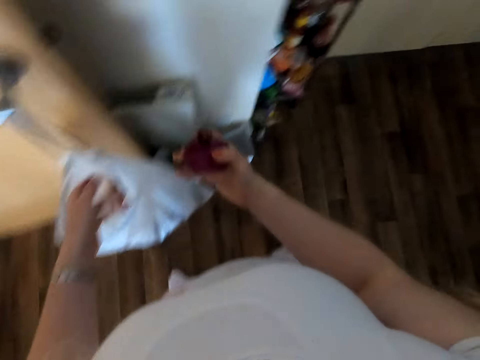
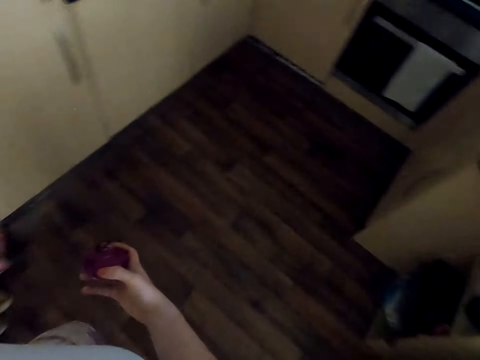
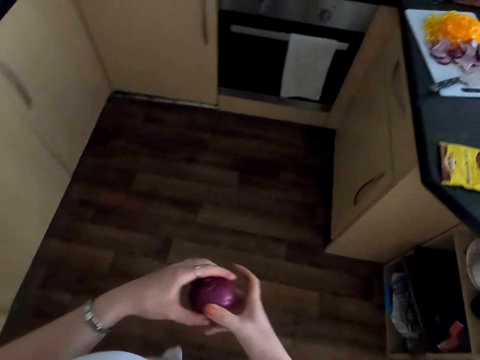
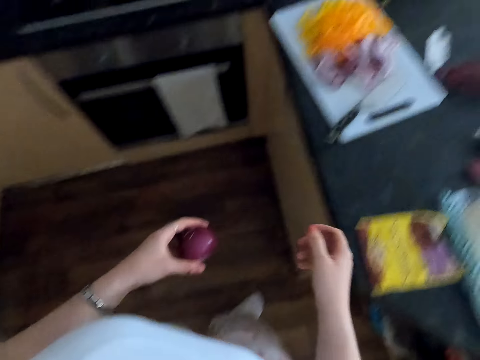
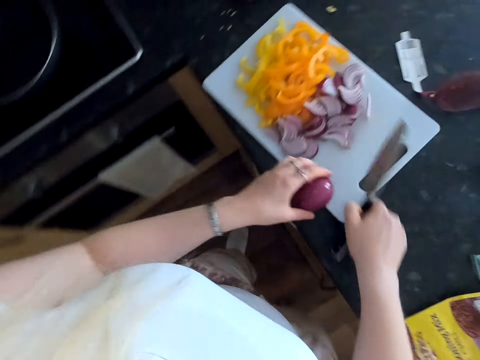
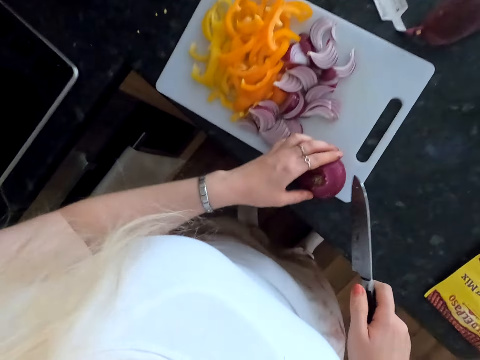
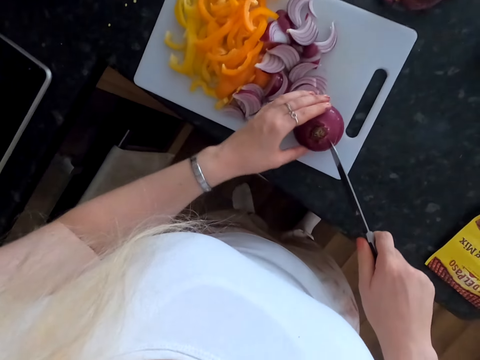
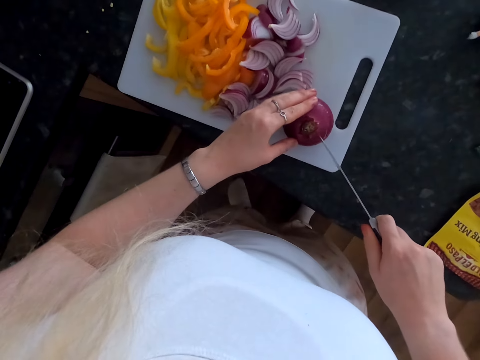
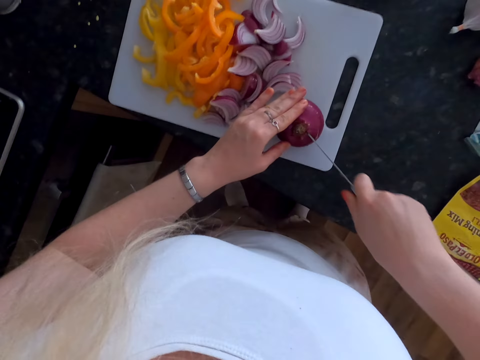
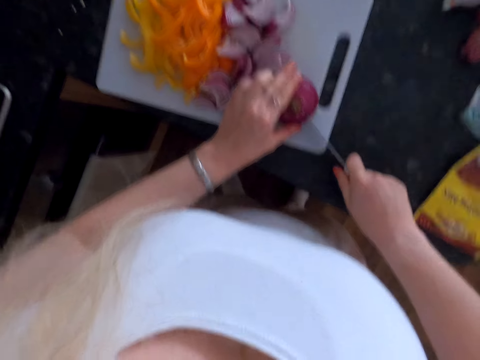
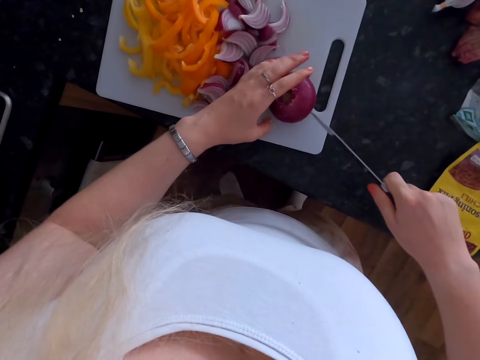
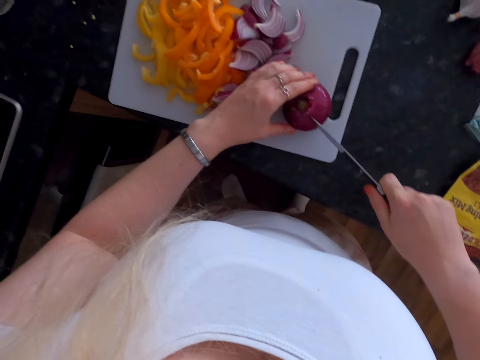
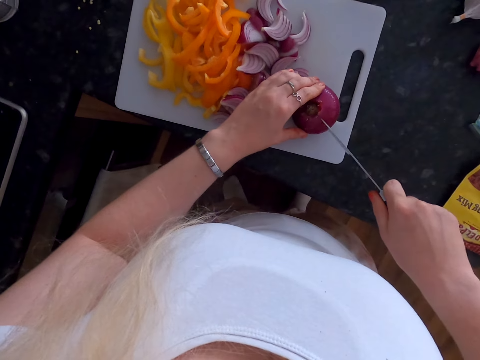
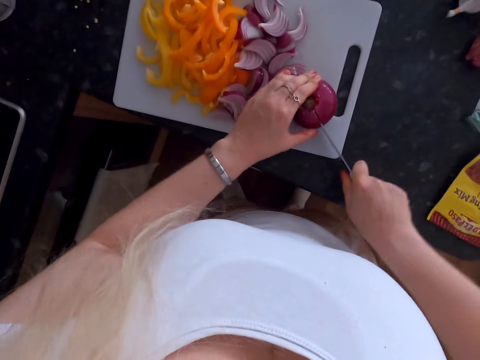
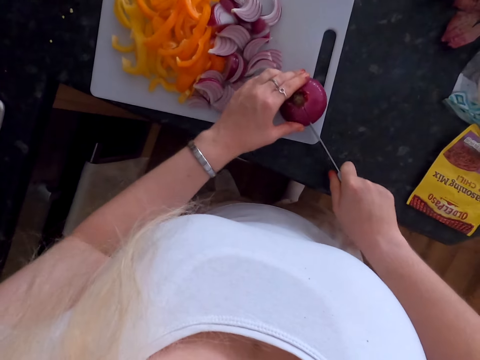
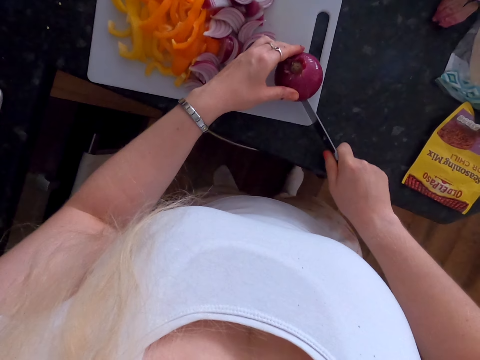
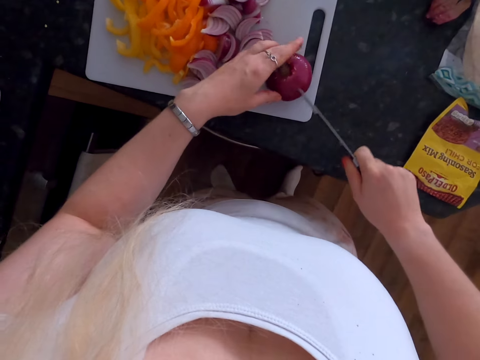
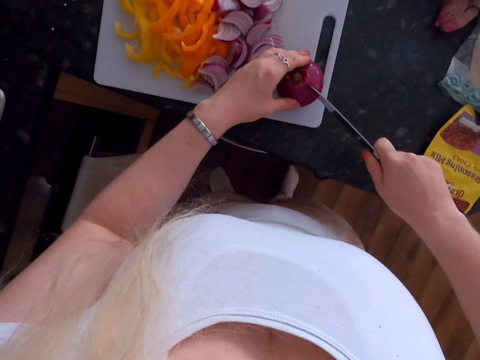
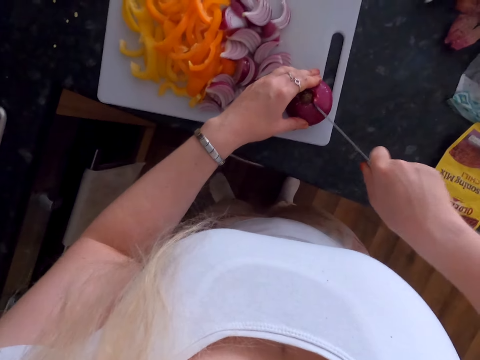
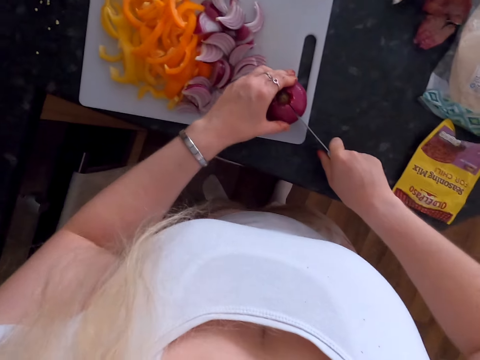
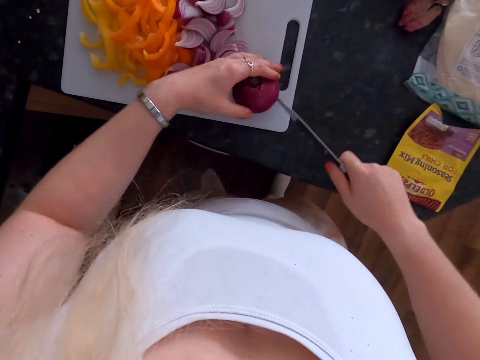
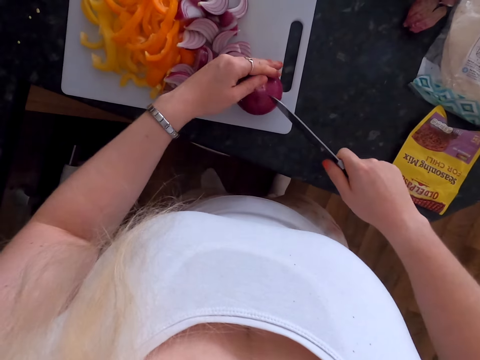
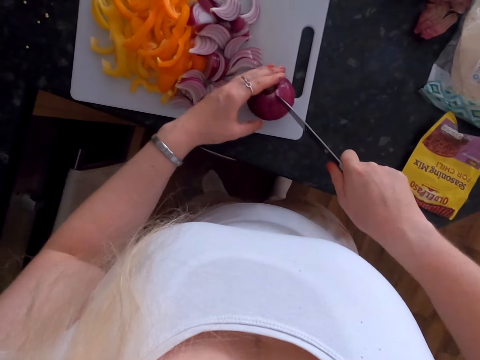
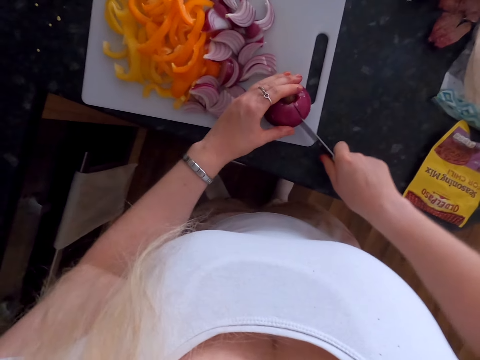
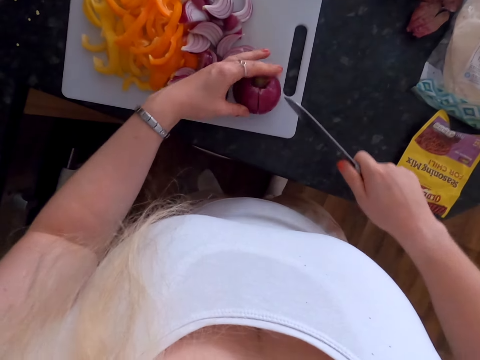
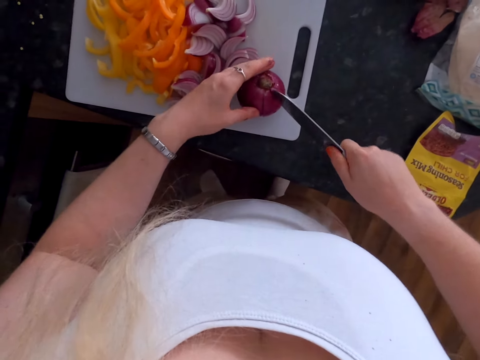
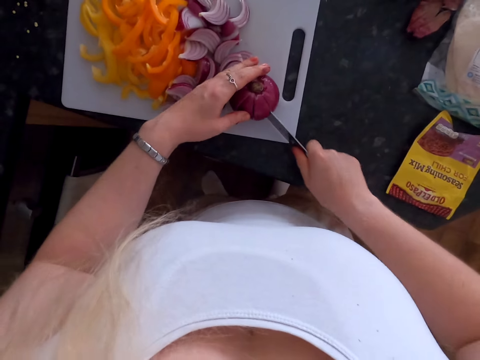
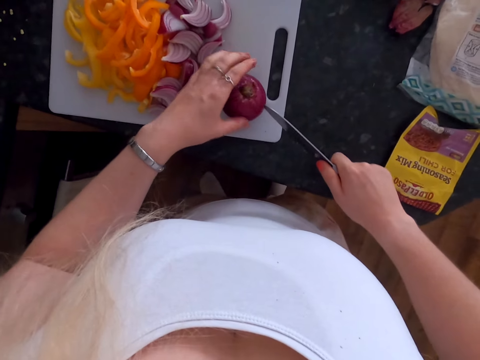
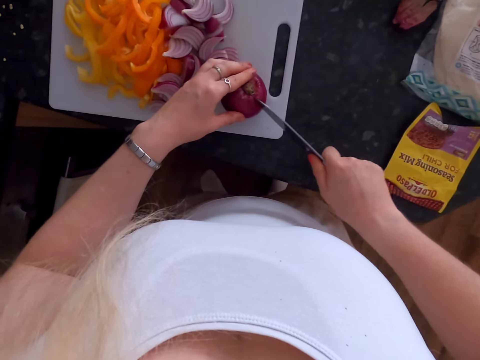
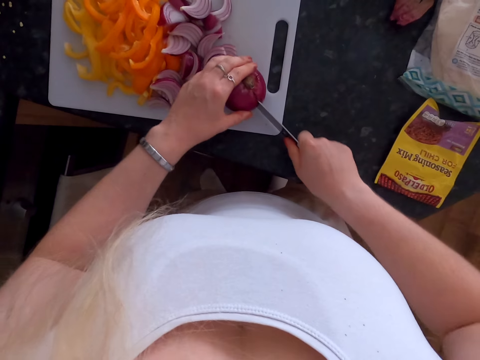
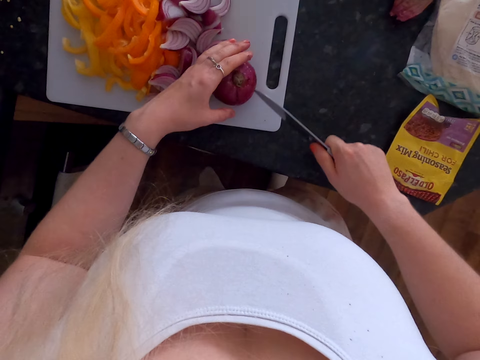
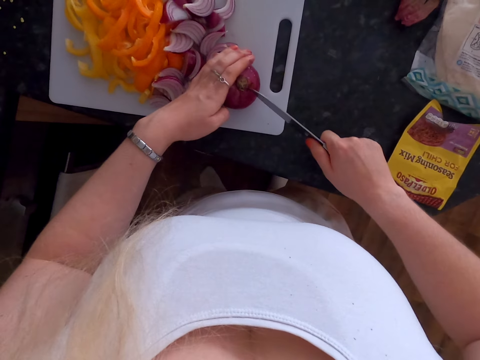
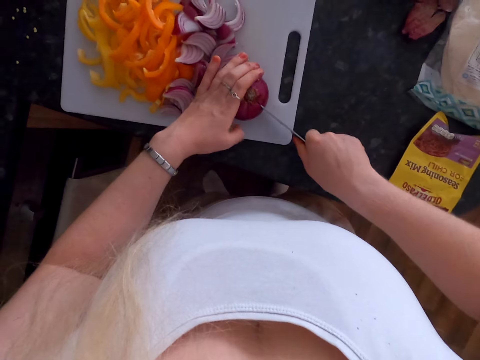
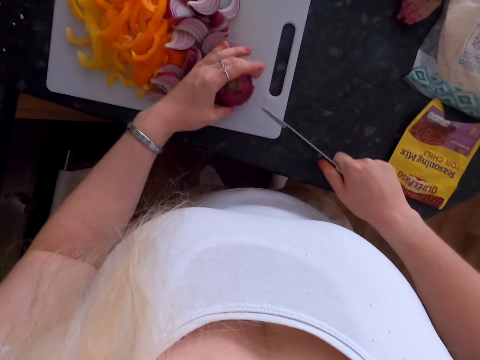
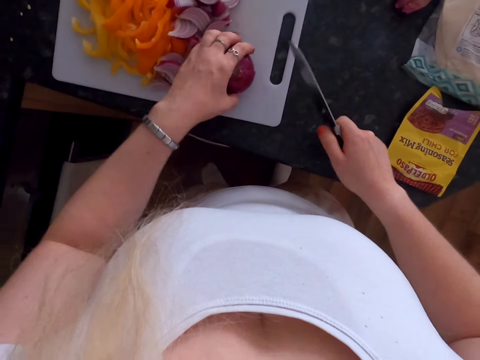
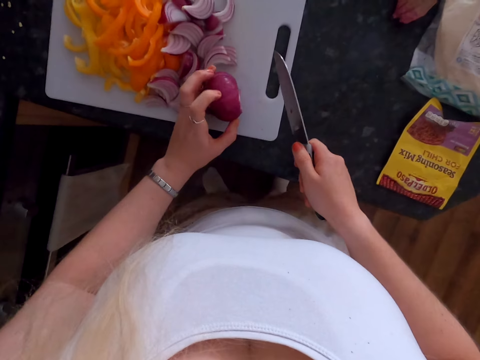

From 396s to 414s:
The camera wearer moves around. They hold an onion. They pick up a knife. They cut the onion into sections using the knife. They put the onion on the cutting board. They slice the onion. They slice the onion again. They rub the onion. They slice the onions. They slice the onions again. They slice the onion. They slice the onion again. They turn the onion and reposition the onion.

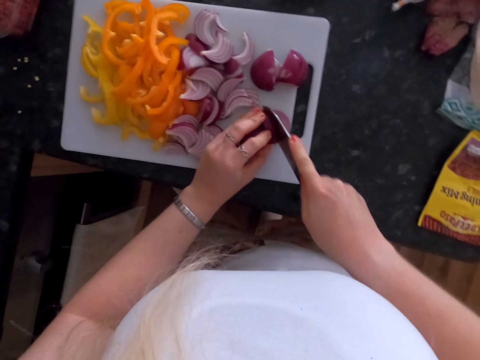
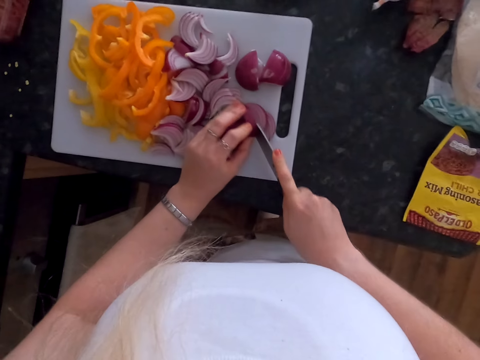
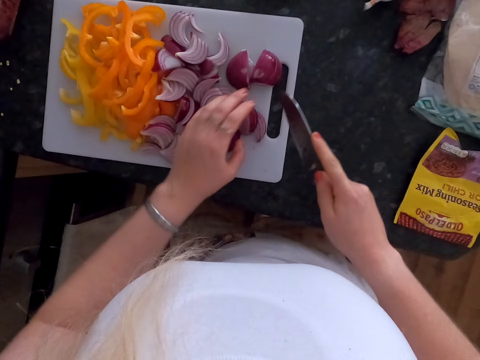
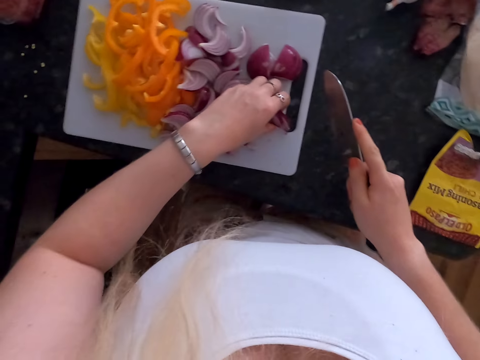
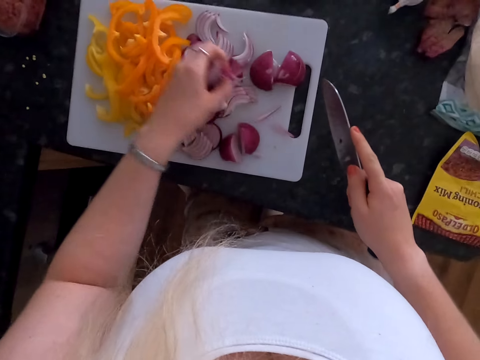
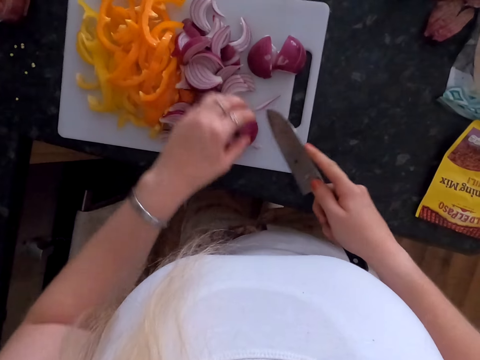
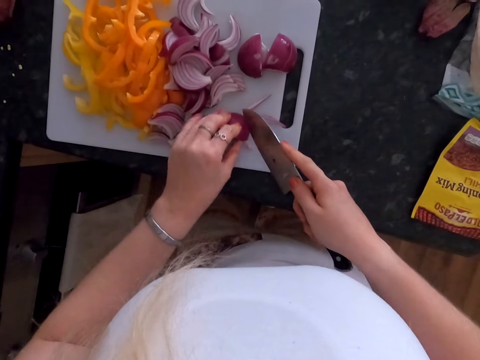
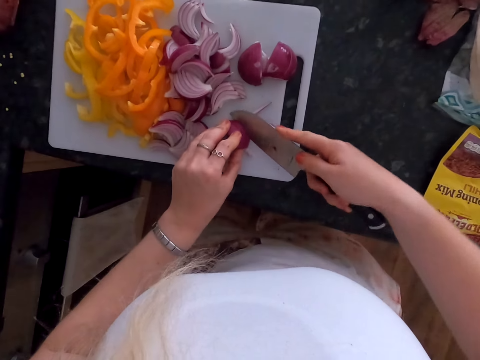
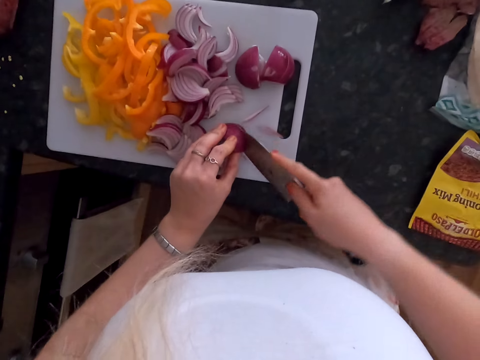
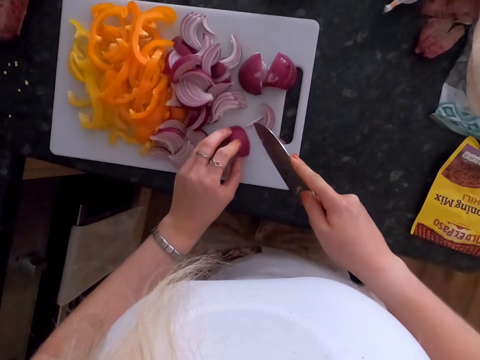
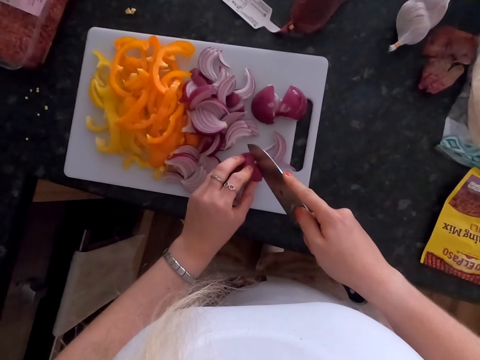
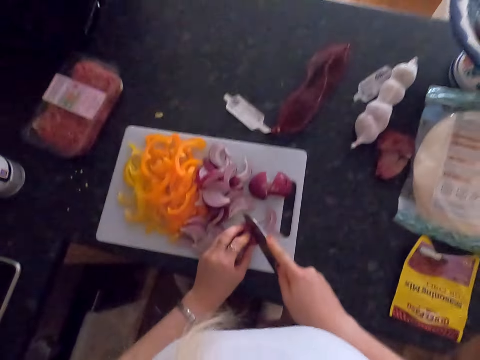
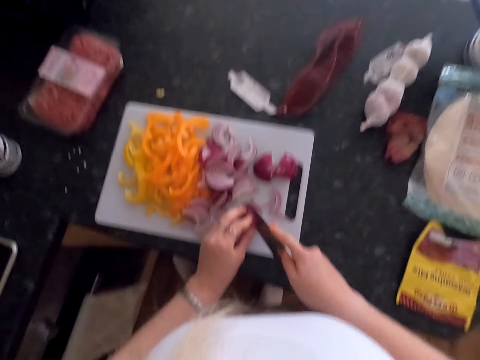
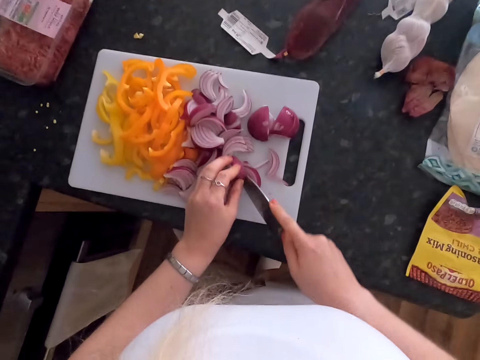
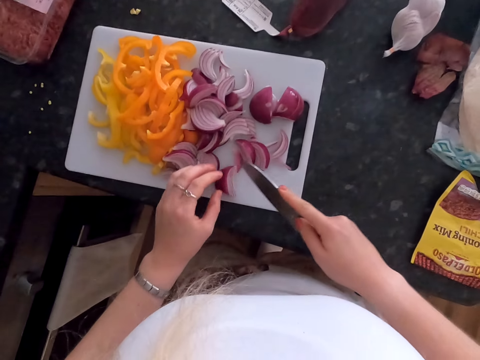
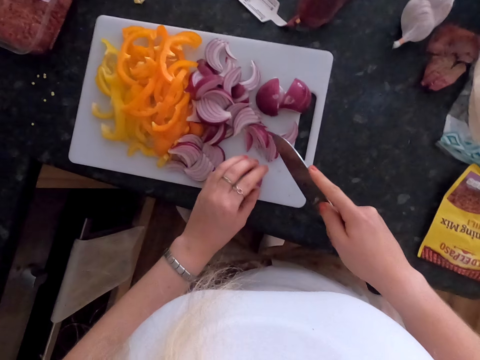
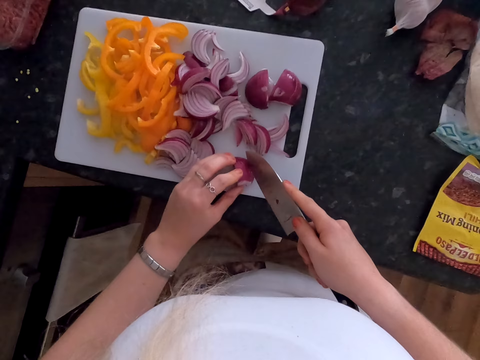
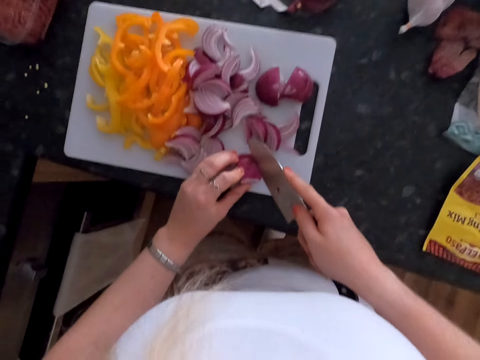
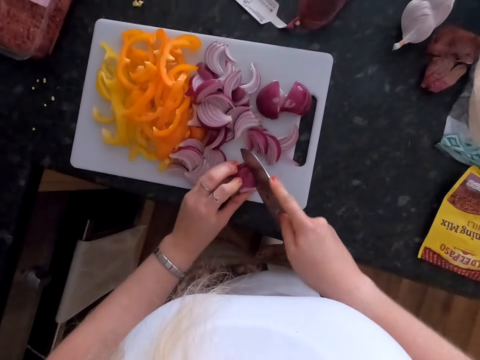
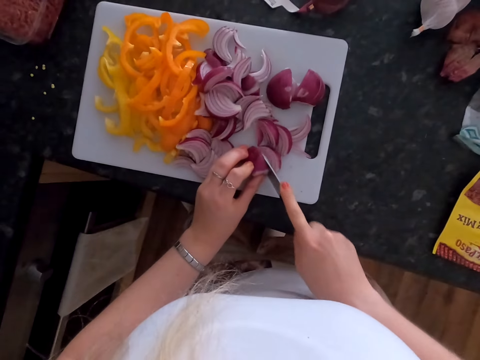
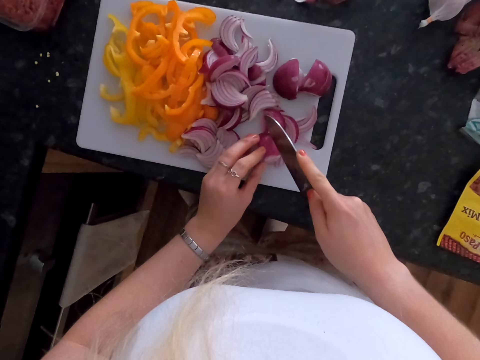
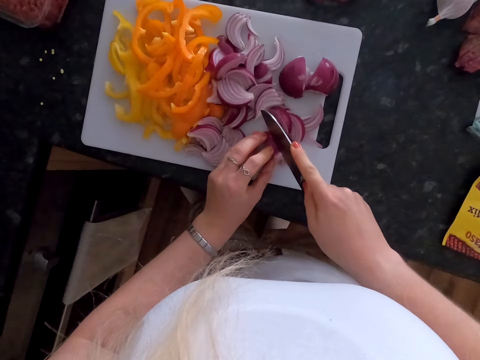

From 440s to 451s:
The camera wearer collects onions. They drop the onions. They hold an onion. They slice the onion. They move the onion. They hold the onion. They slice the onion.
